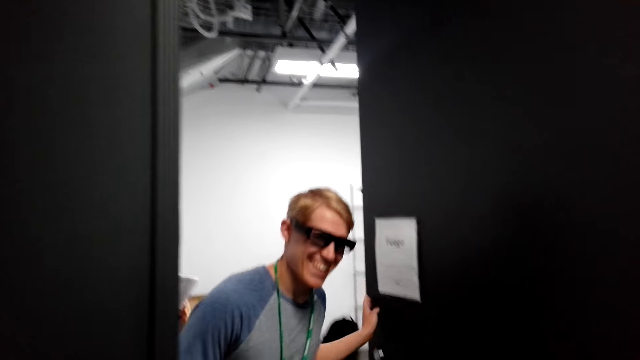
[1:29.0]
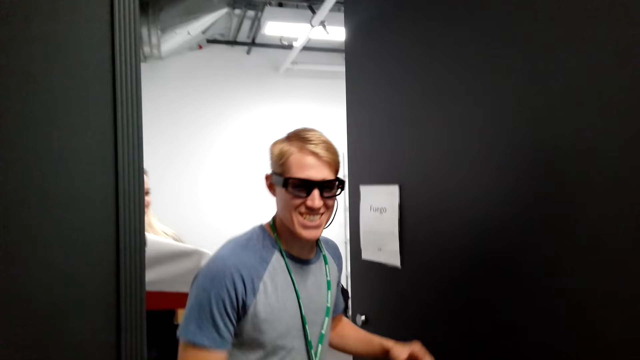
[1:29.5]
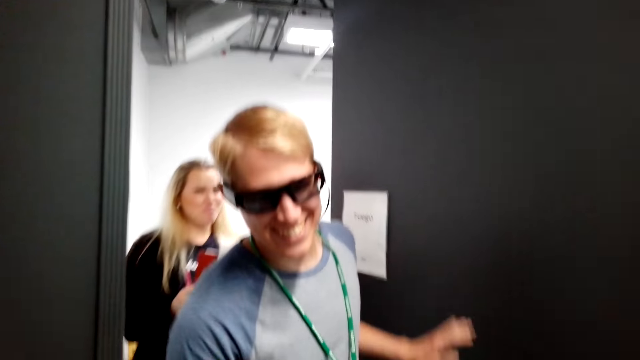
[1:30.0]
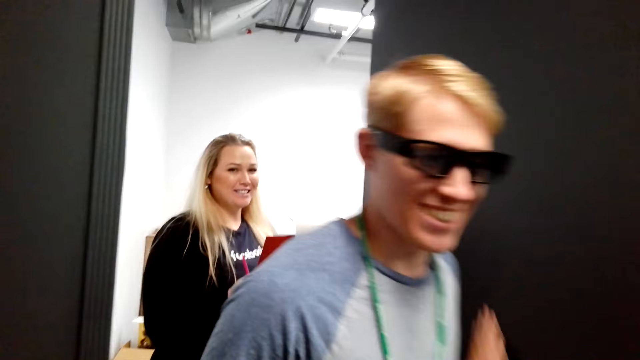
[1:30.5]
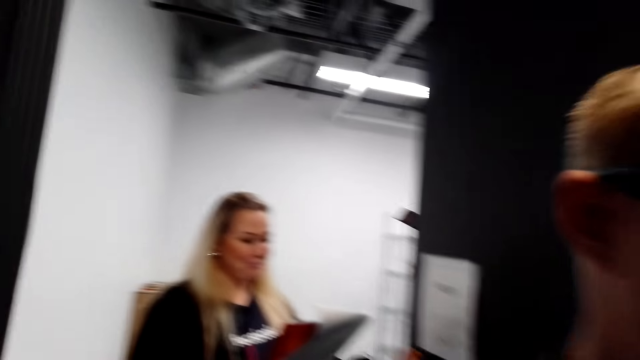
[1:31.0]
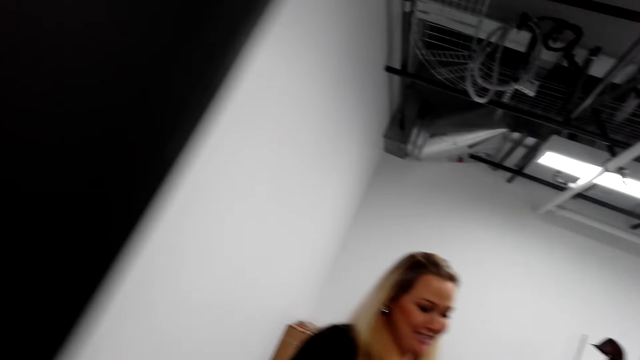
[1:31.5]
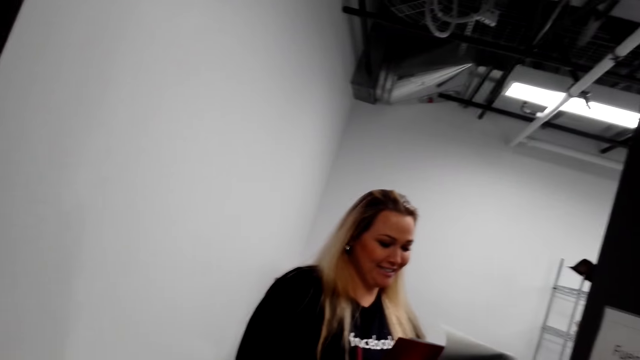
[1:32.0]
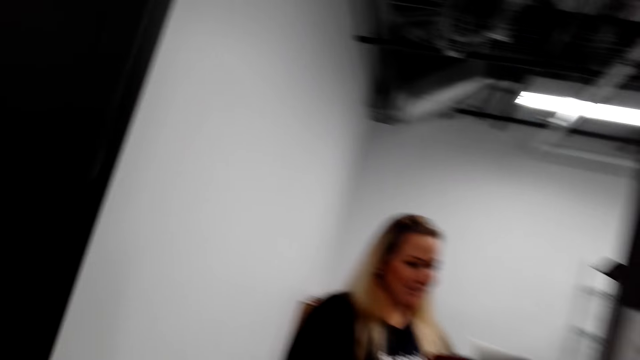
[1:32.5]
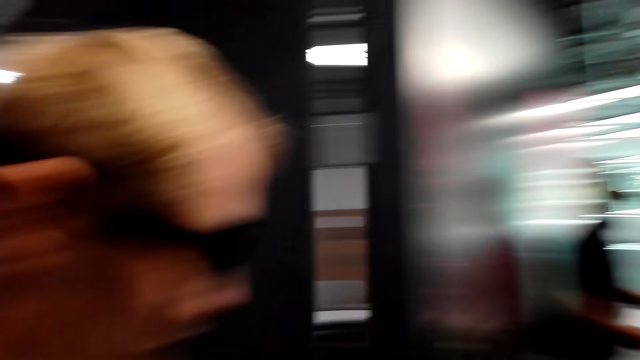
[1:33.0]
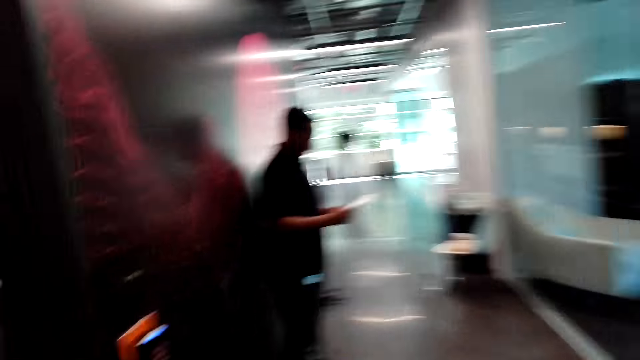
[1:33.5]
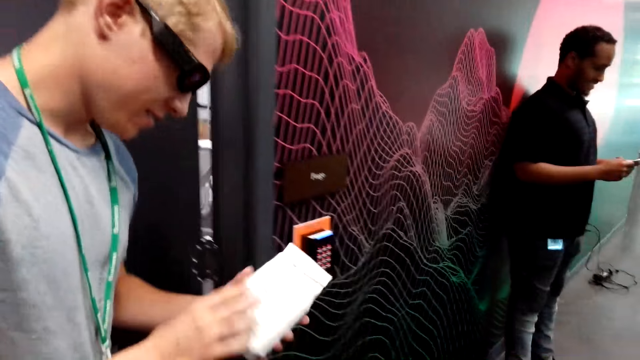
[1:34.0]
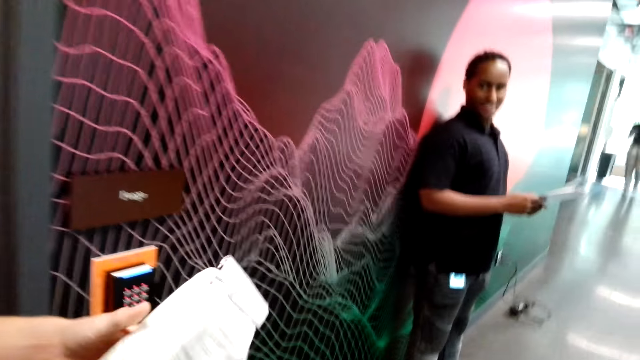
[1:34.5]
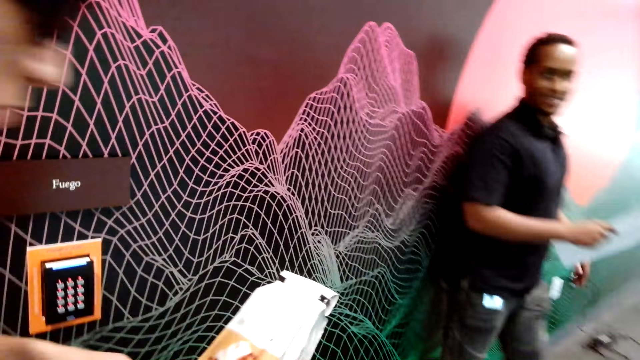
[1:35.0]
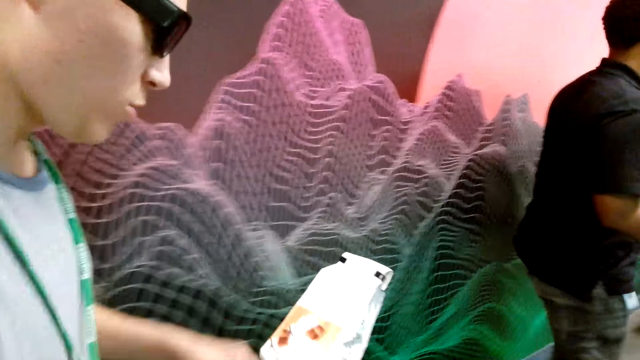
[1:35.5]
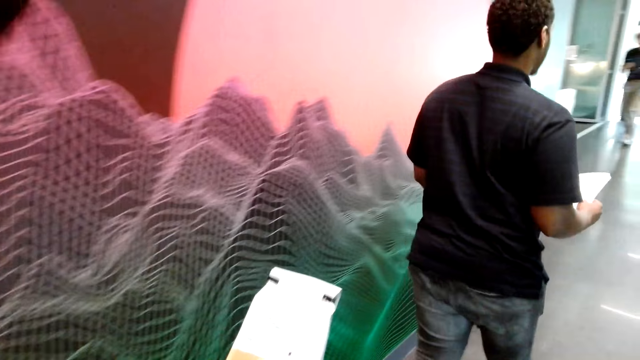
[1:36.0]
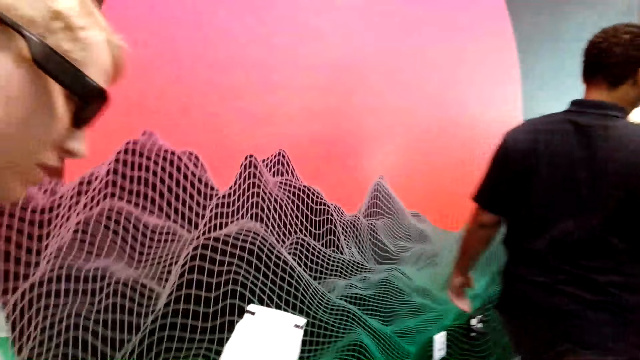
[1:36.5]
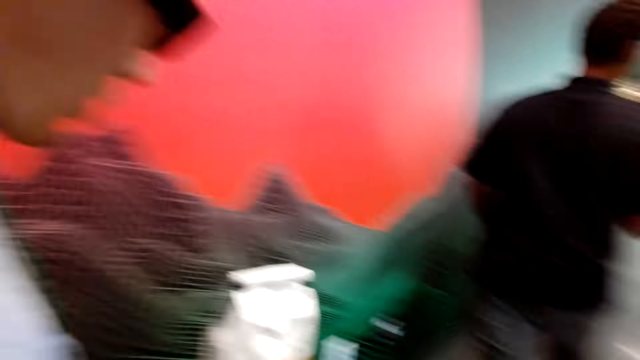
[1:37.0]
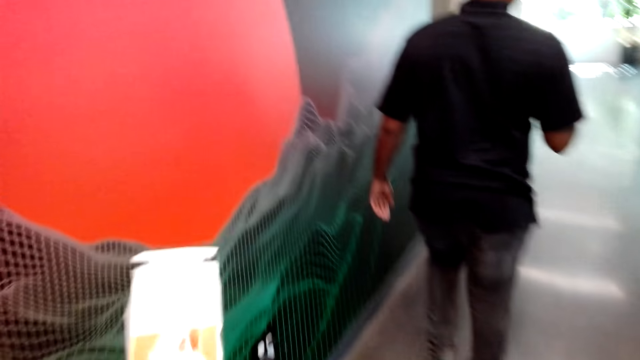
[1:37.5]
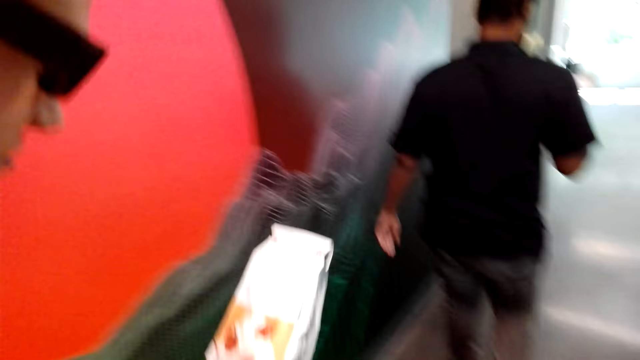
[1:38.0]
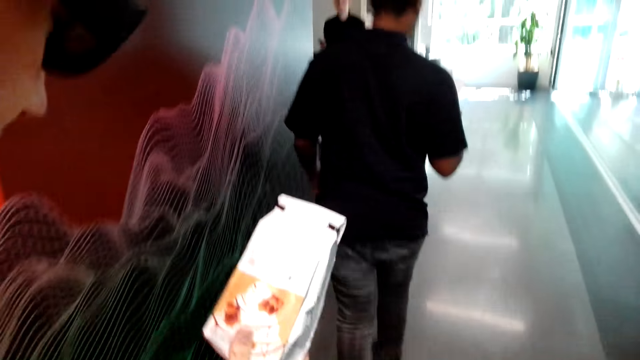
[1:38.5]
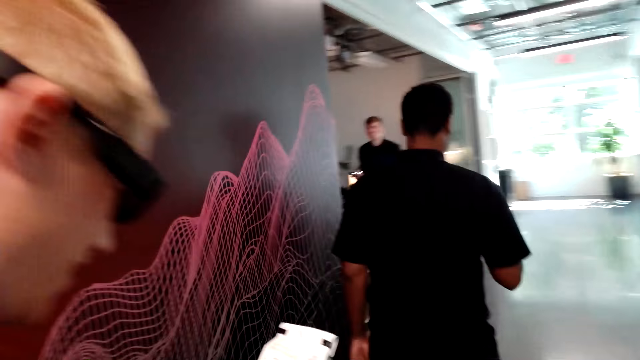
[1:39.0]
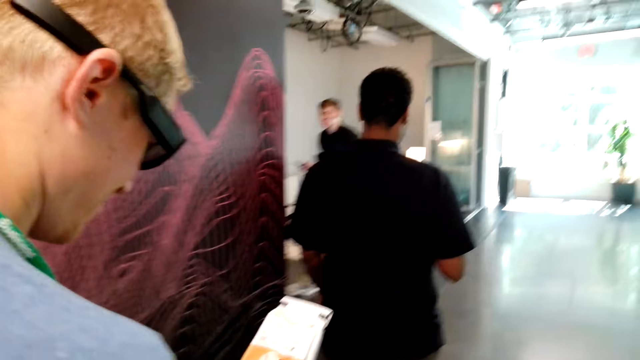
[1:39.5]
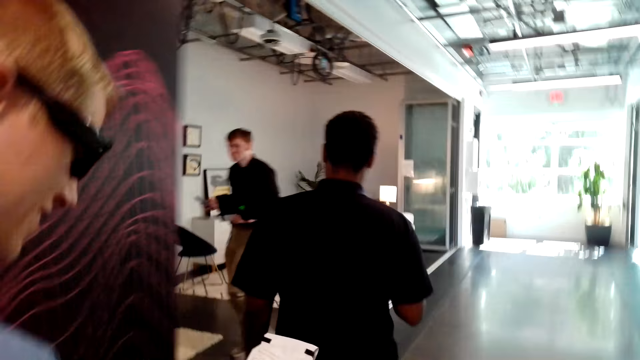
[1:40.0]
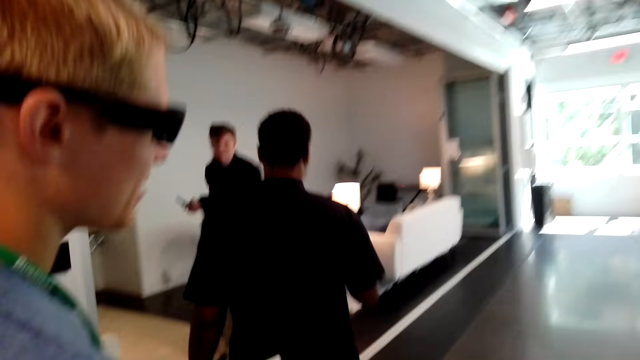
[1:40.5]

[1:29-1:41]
A man walks through the door. A woman walks behind the man. The man inspects the coffee pack and touches something. Another man walks in front of the camera wearer. The camera wearer walks forward inside the house. The first man lifts the pack of coffee.

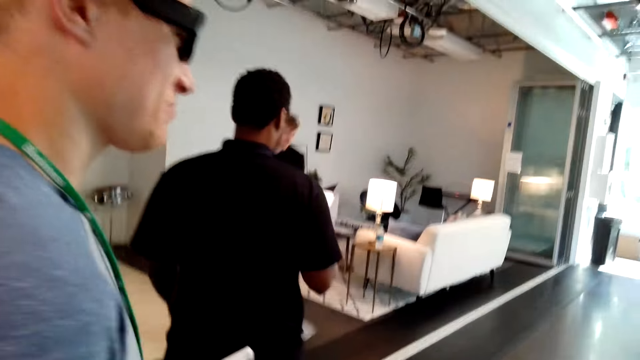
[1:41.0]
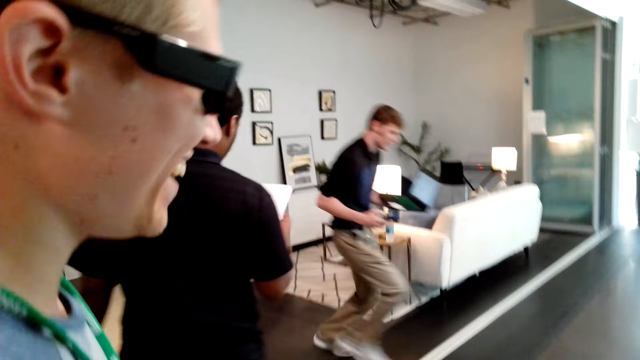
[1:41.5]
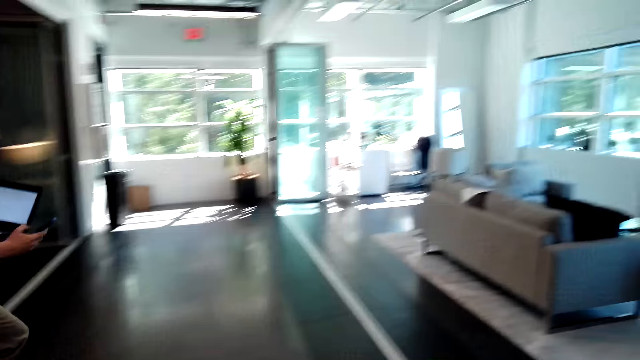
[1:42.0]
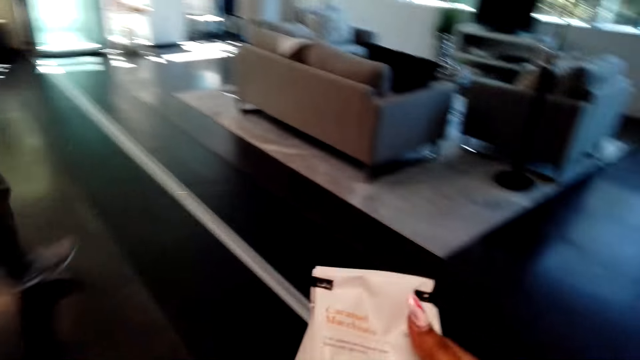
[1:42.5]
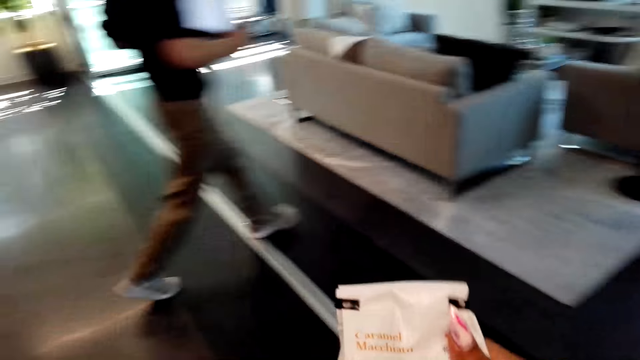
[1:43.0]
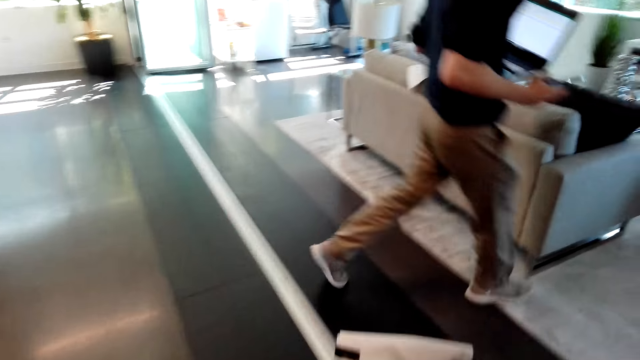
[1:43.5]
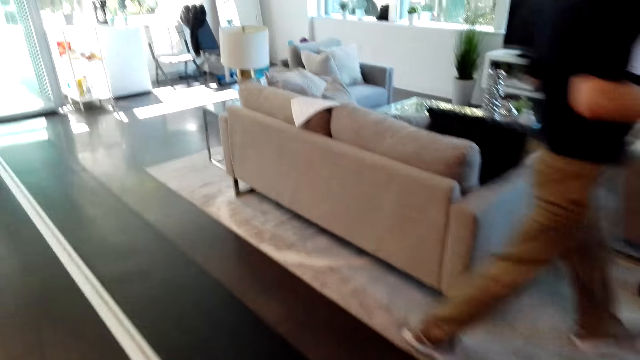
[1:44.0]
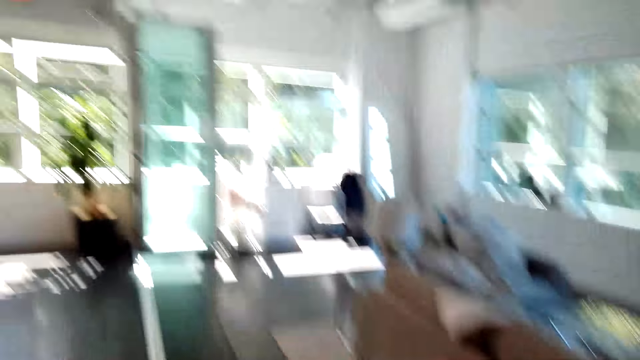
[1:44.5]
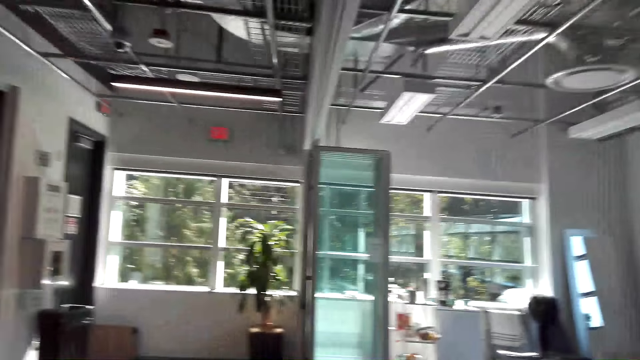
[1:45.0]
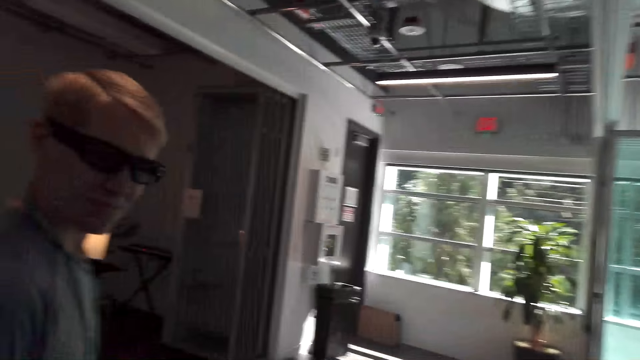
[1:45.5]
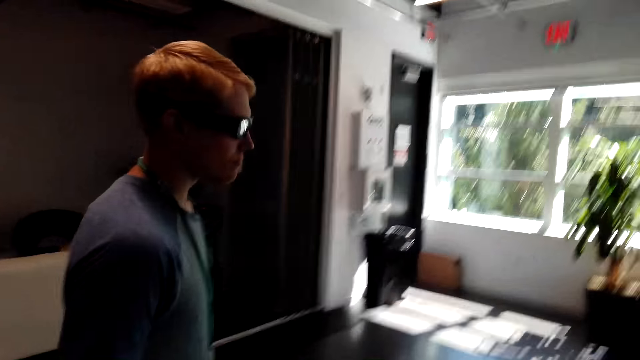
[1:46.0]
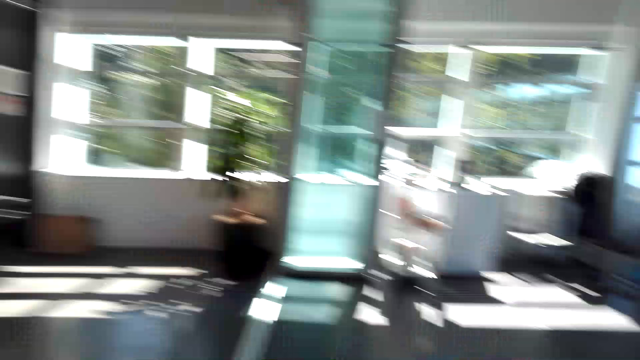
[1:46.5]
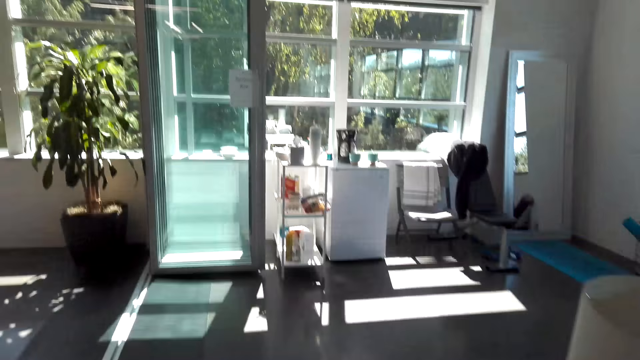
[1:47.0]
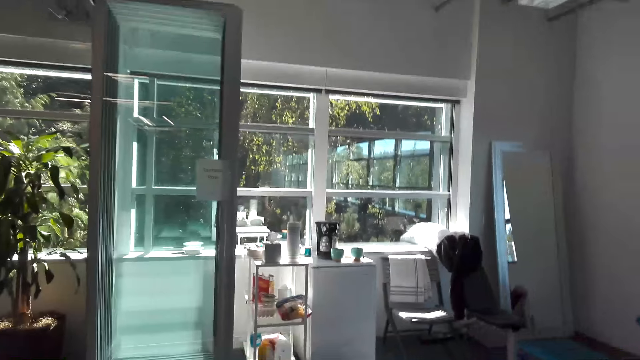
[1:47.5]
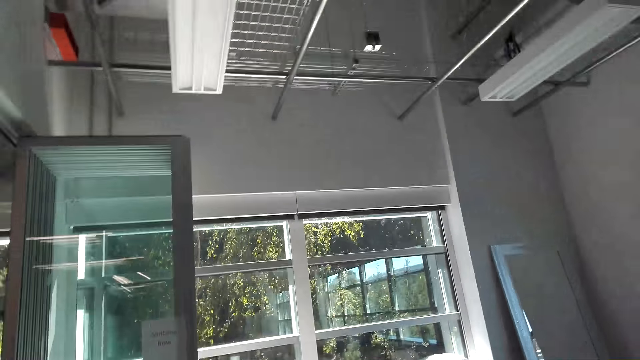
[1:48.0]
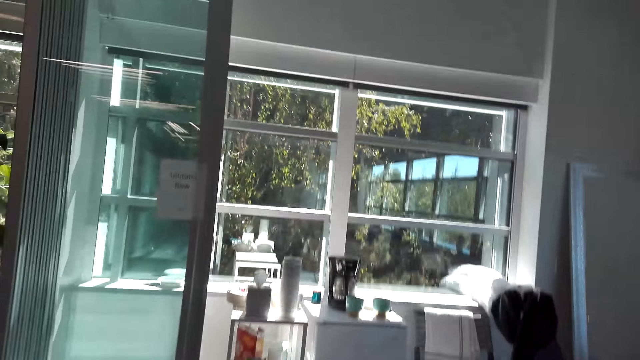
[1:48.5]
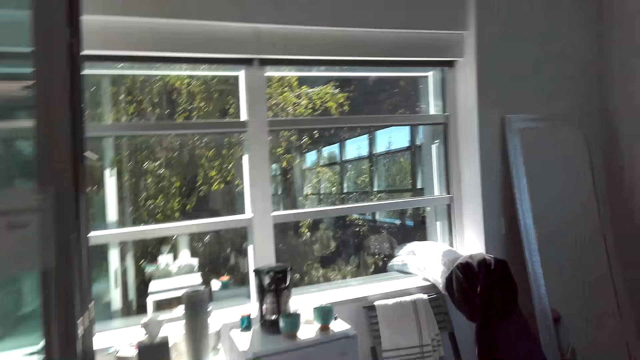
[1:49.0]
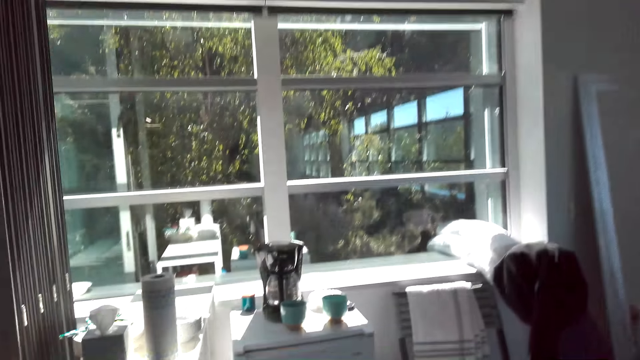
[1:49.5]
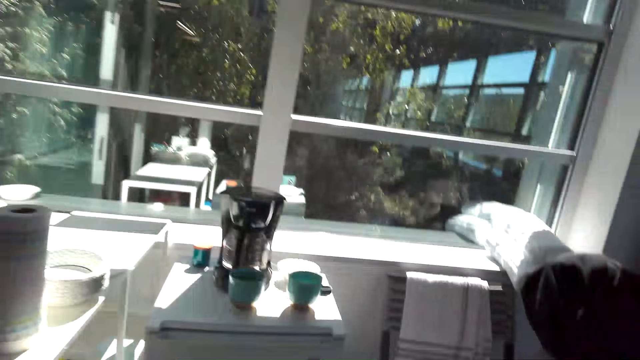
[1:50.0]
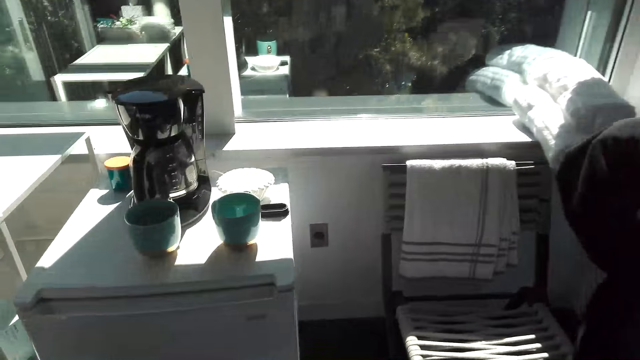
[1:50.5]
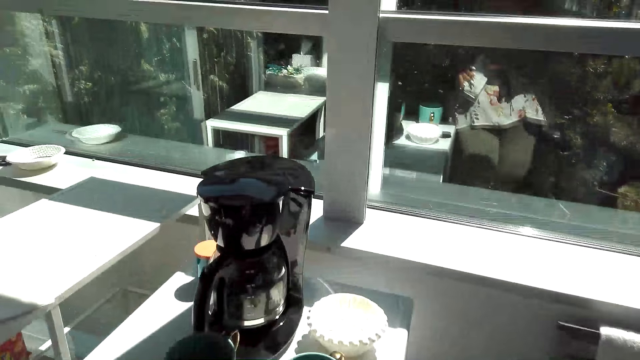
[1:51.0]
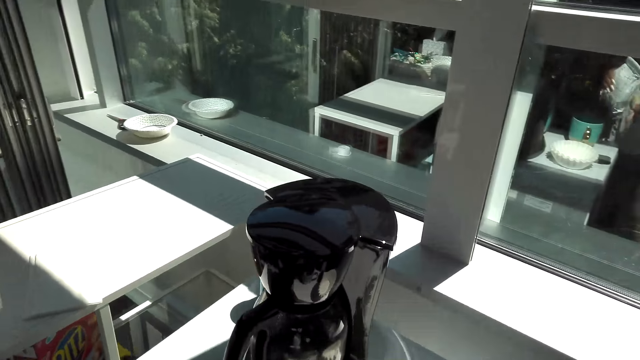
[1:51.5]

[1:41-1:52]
A man walks in front of the camera wearer. The camera wearer inspects the pack of coffee. The man walks around the room. The camera wearer looks around the room. They walk forward.
